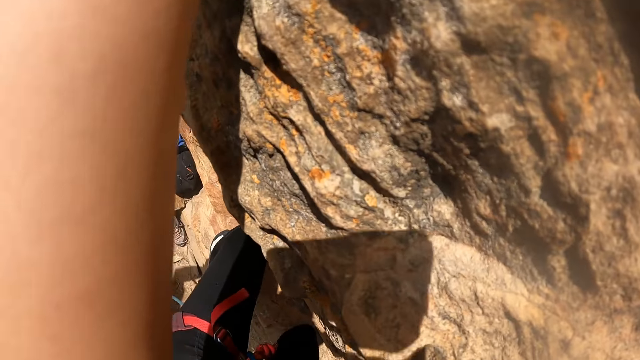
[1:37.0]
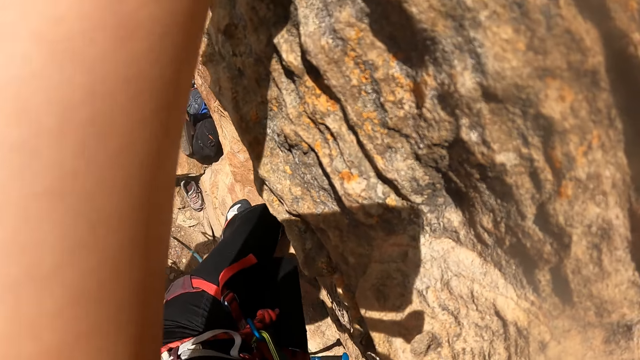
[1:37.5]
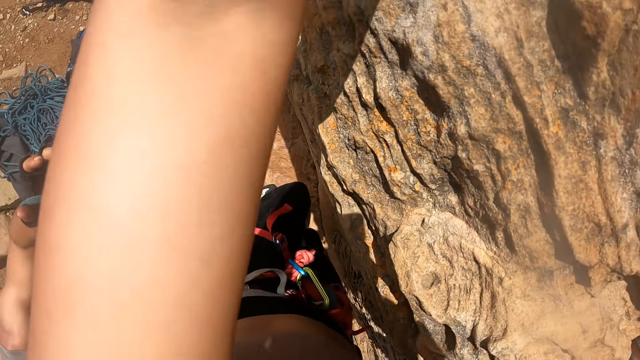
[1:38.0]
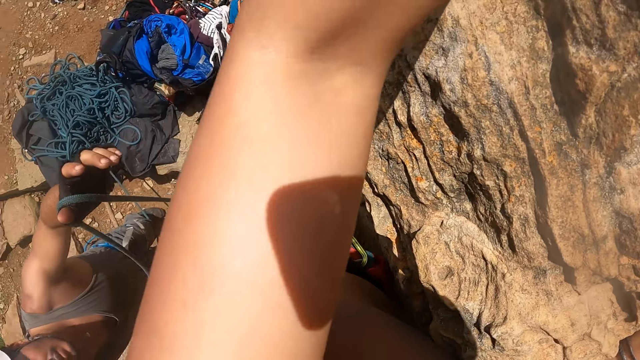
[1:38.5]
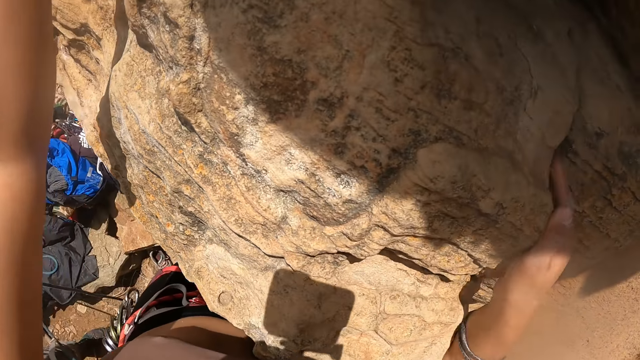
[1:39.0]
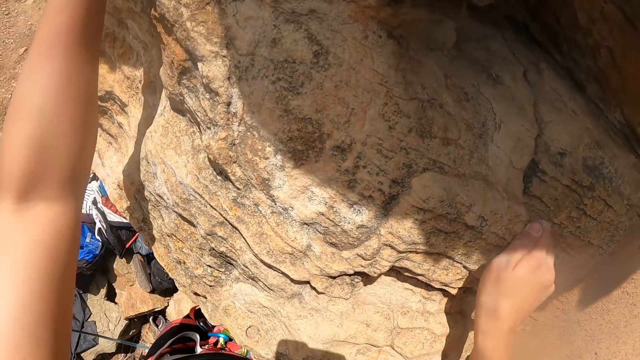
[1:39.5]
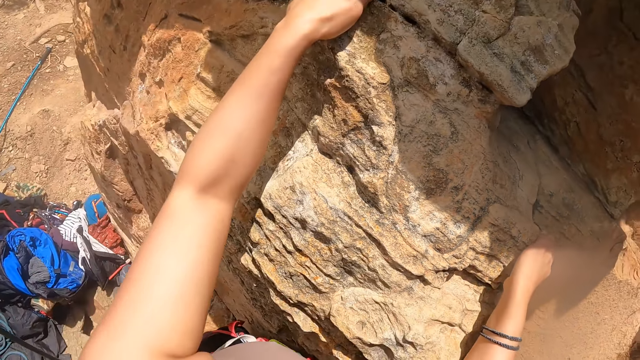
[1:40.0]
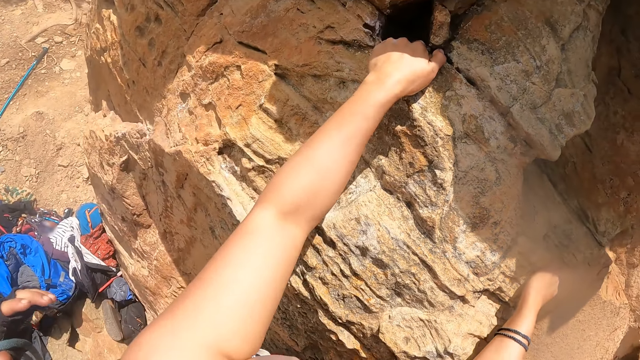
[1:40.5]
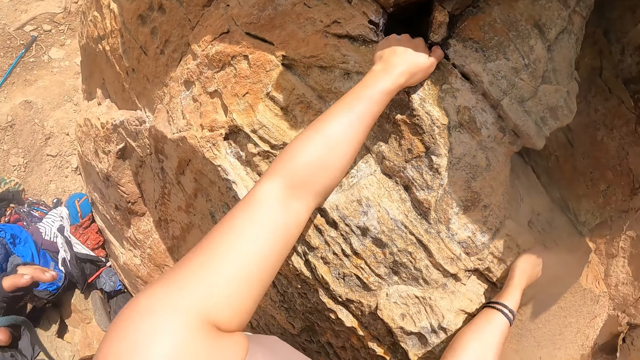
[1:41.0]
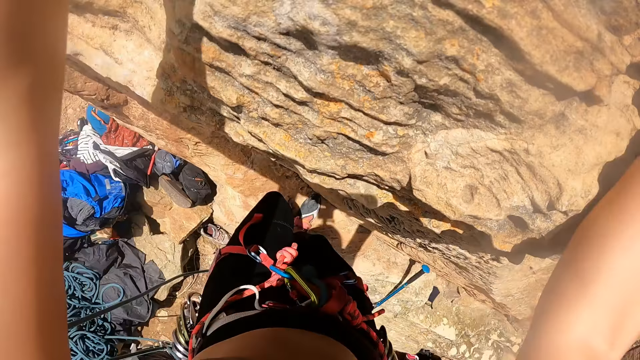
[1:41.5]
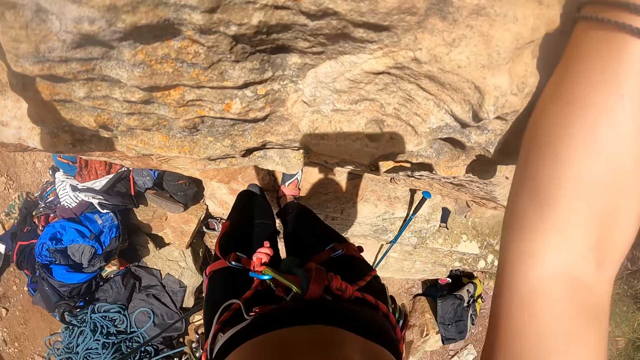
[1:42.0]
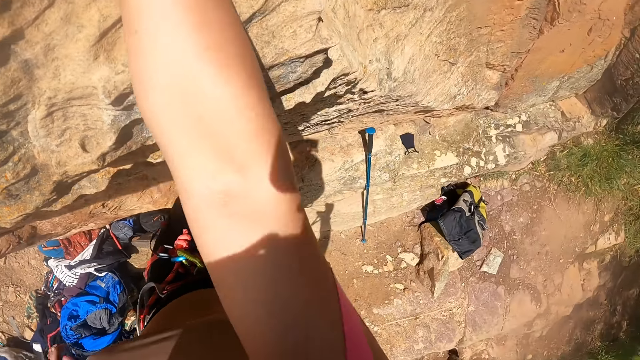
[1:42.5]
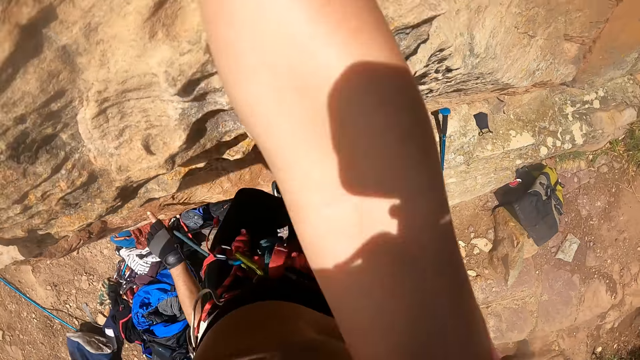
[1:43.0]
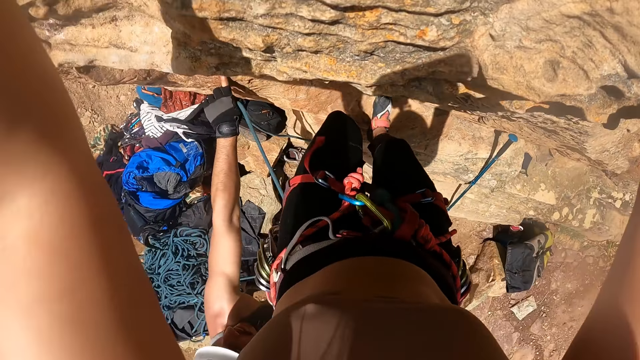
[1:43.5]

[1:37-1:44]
The camera wearer climbs on a rock.

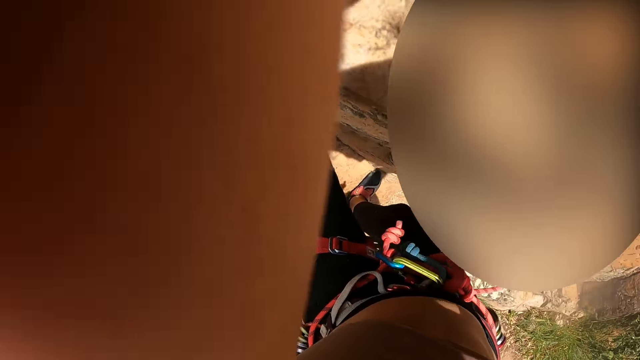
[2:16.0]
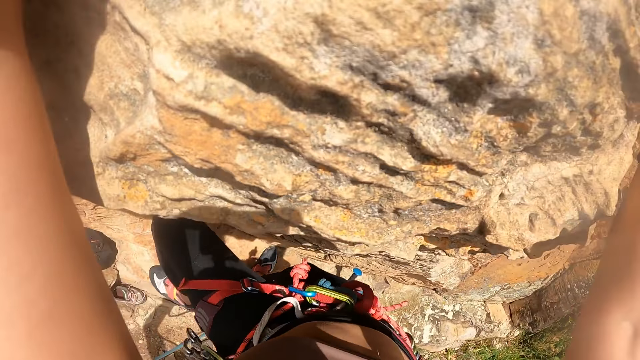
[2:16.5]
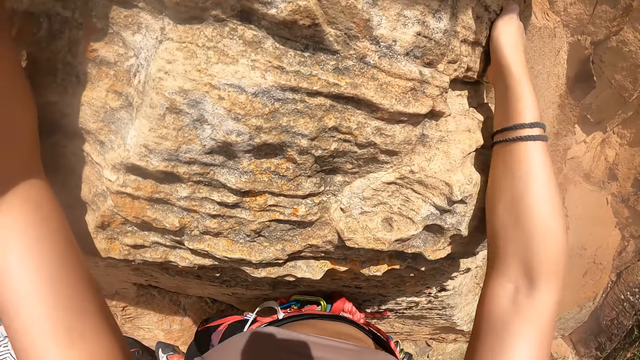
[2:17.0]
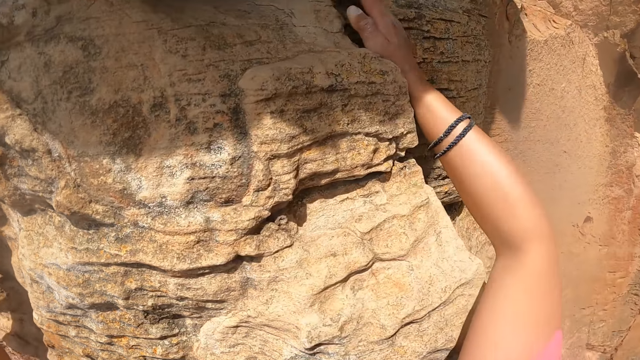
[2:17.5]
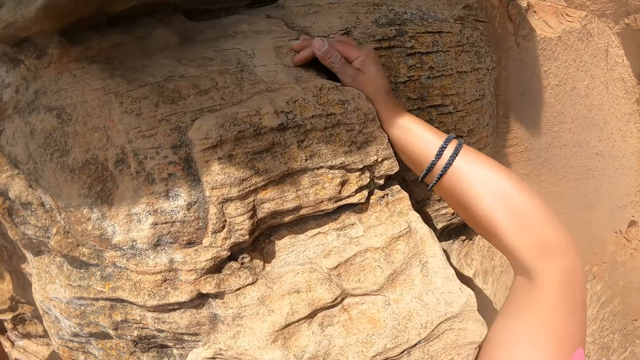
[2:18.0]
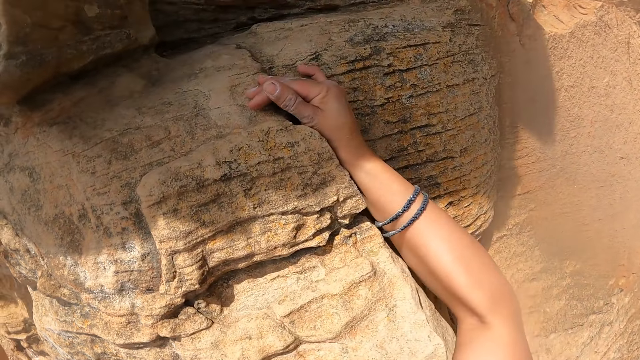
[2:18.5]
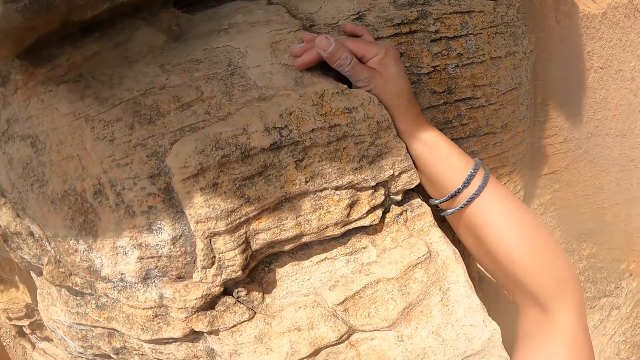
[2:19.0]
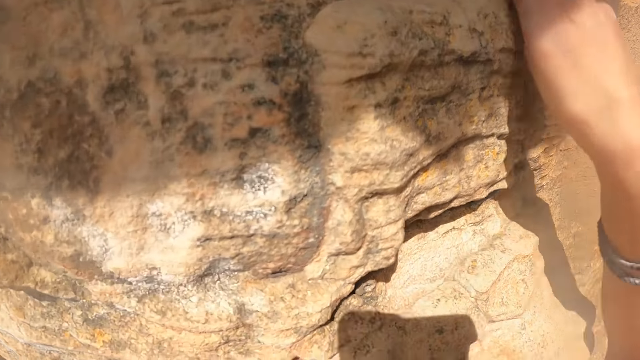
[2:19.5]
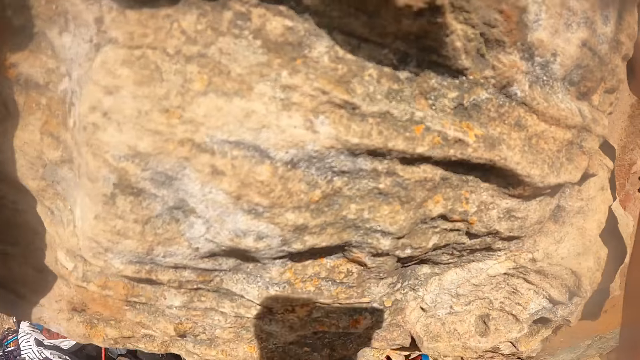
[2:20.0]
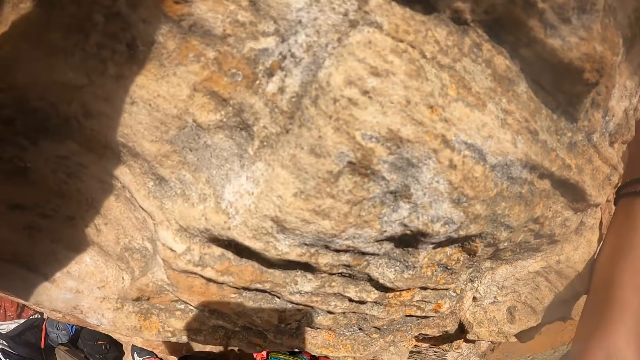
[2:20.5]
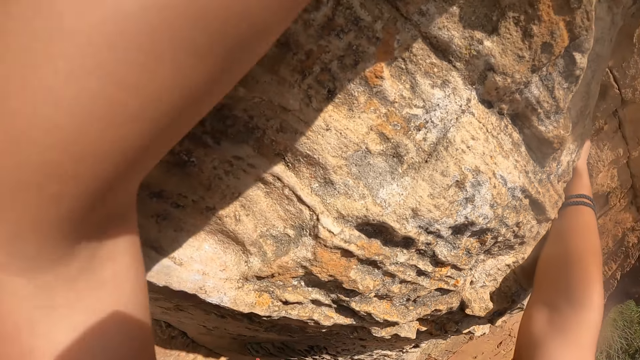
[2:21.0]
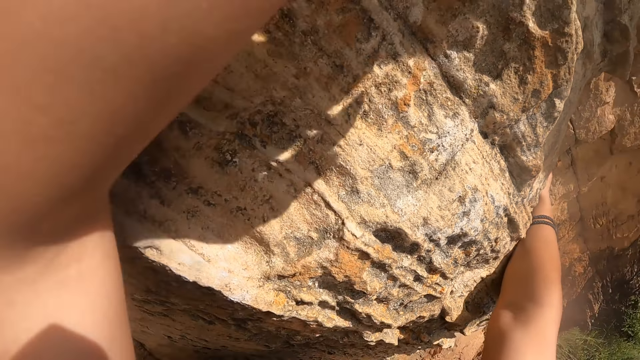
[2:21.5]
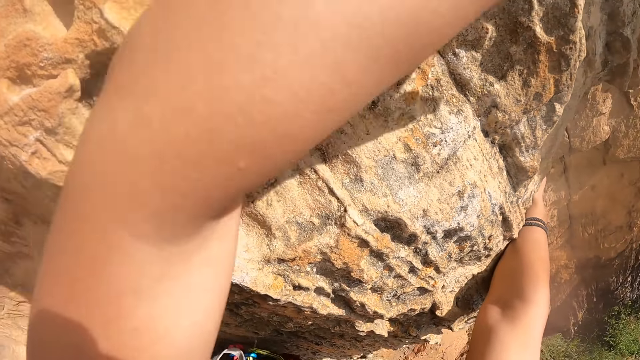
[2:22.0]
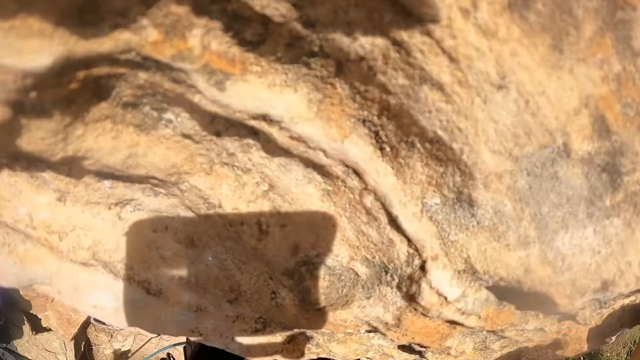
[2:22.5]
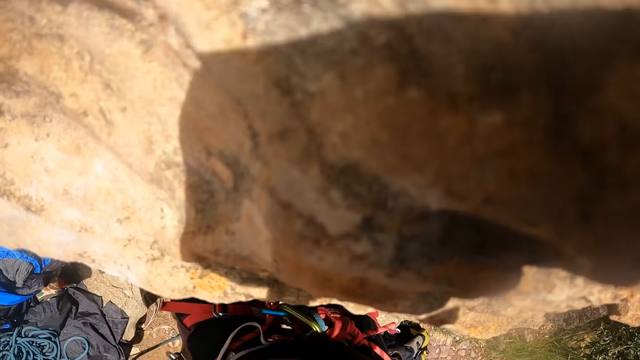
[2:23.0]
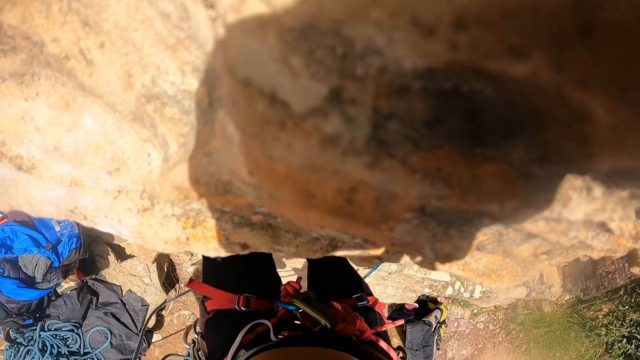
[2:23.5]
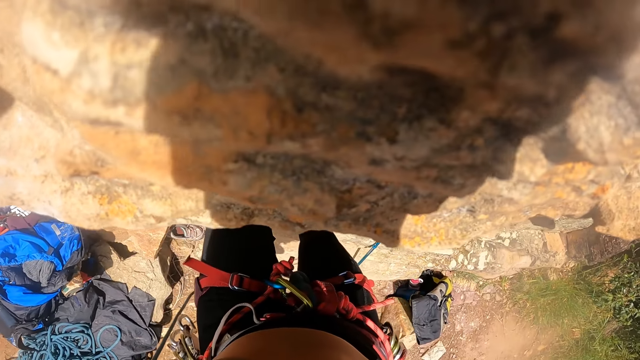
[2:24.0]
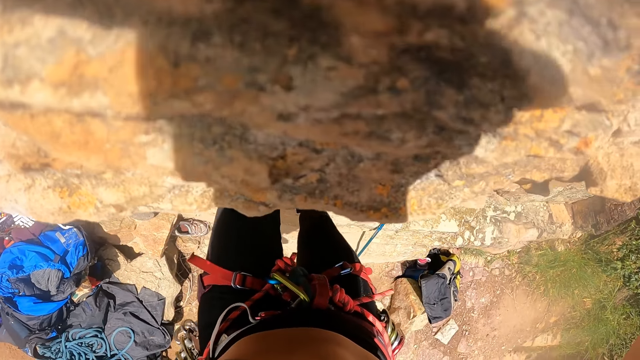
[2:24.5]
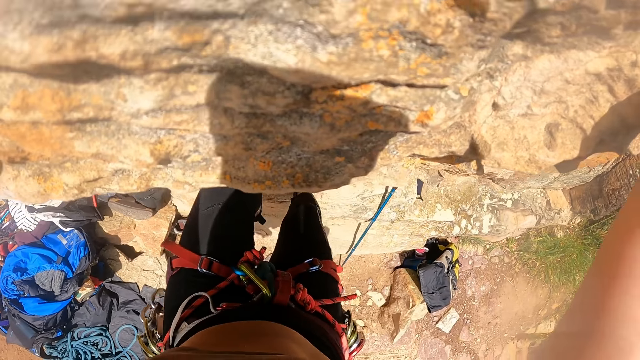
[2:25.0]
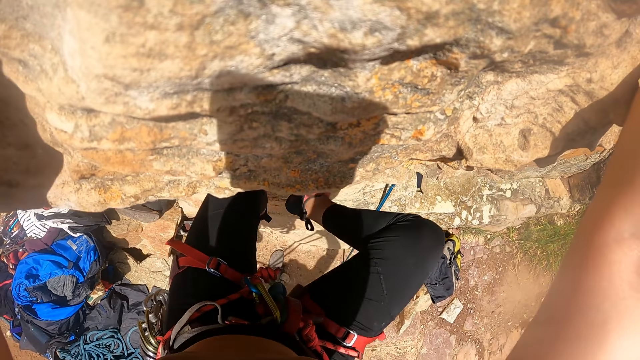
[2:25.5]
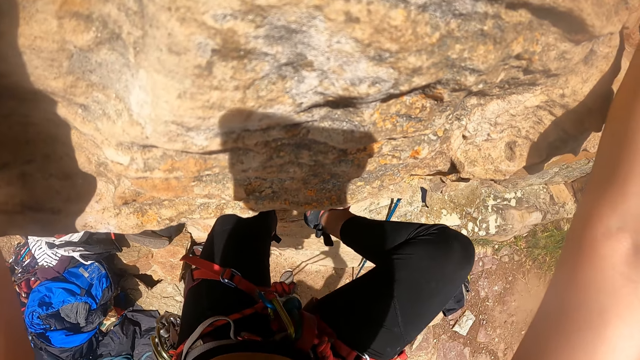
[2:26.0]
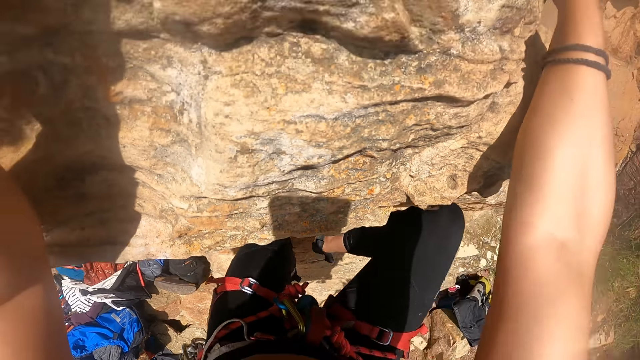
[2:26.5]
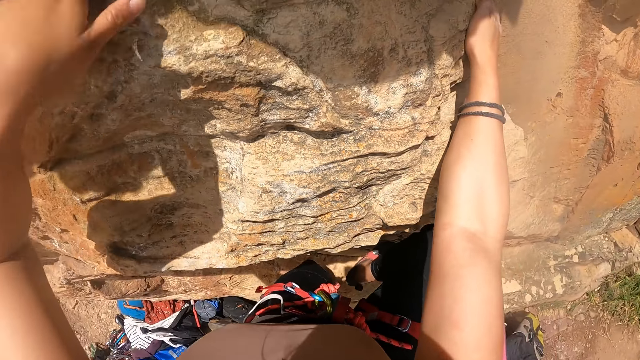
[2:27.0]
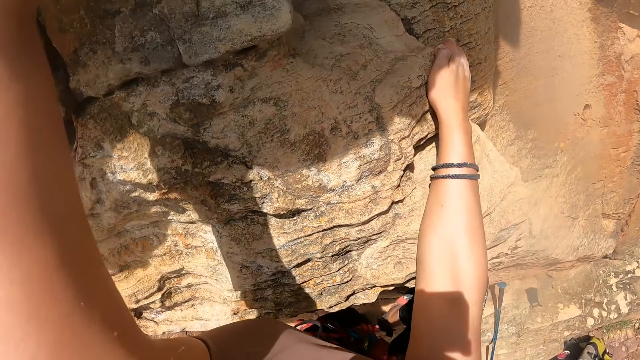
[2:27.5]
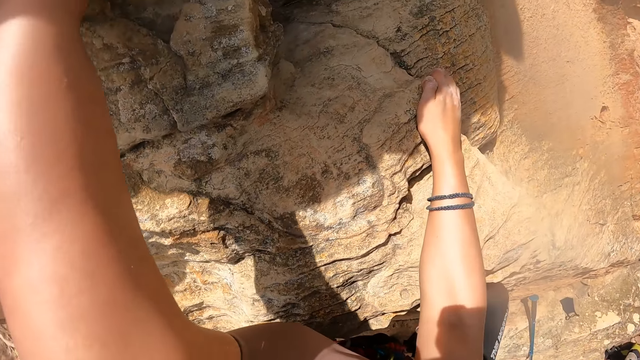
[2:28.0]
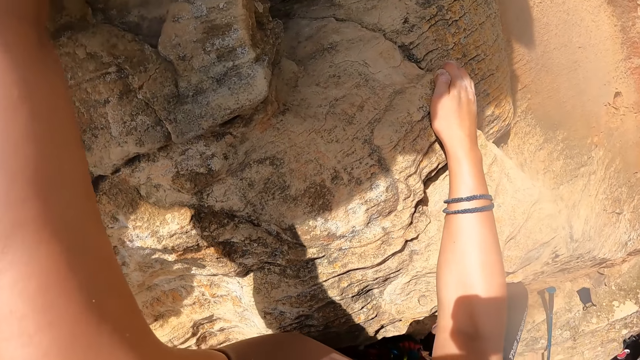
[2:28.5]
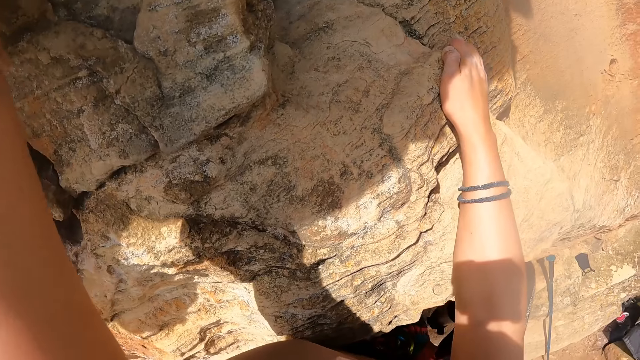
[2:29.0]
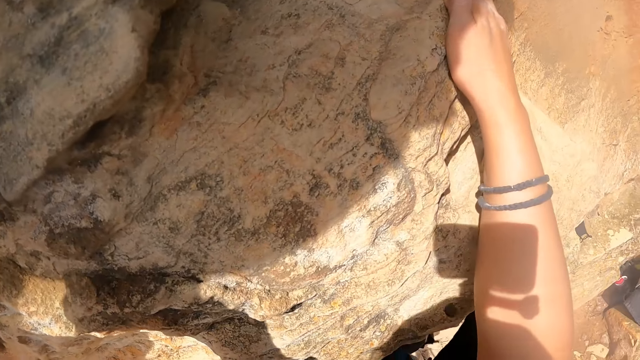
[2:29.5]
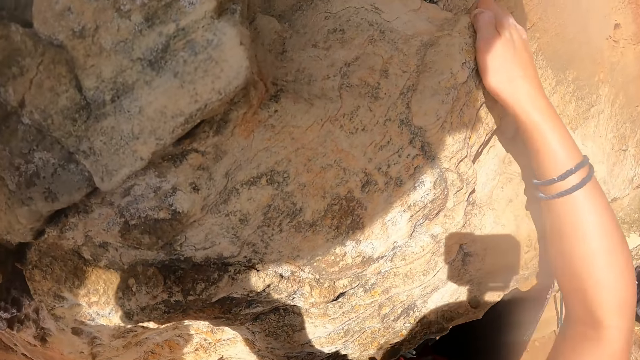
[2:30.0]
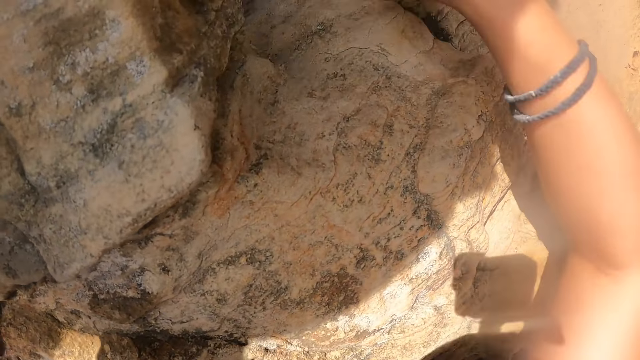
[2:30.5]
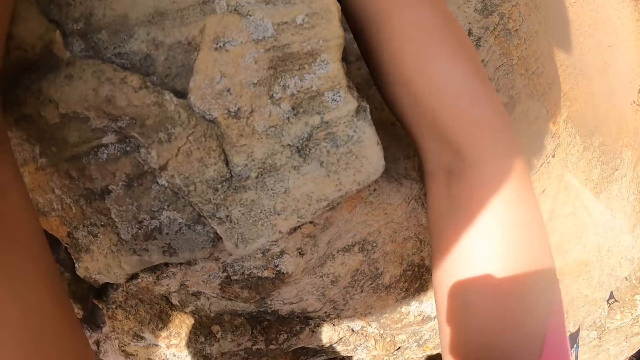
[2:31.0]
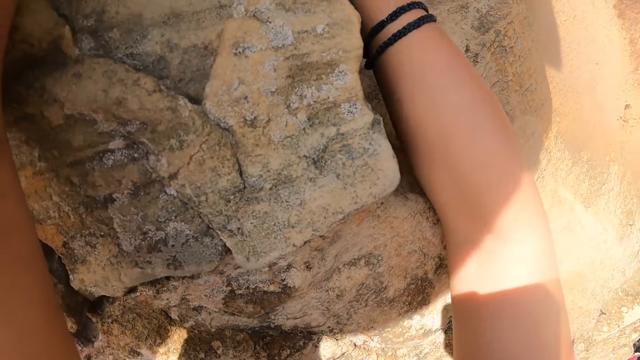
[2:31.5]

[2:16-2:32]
The camera wearer looks around.
